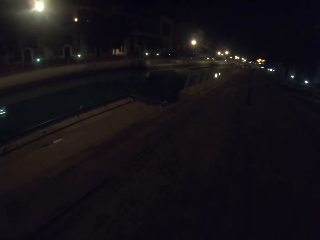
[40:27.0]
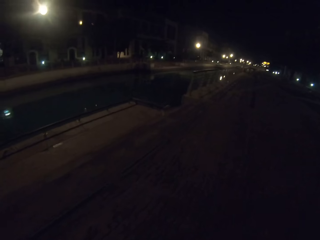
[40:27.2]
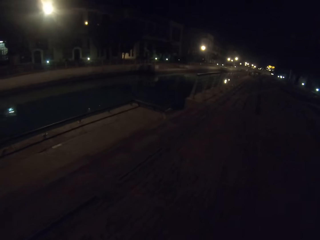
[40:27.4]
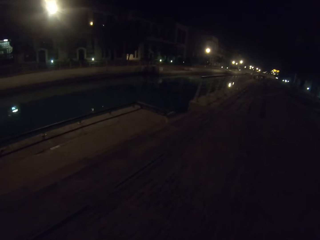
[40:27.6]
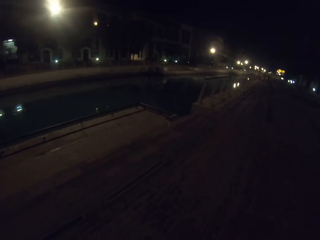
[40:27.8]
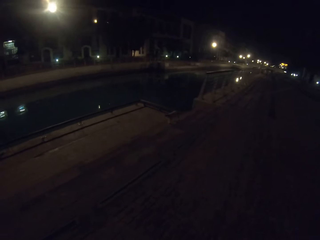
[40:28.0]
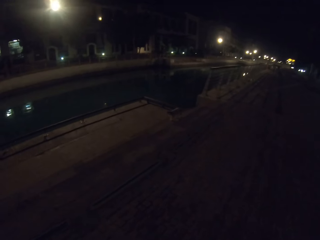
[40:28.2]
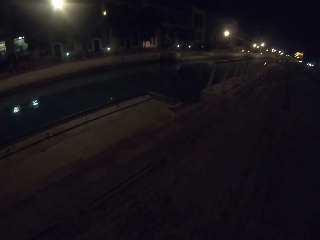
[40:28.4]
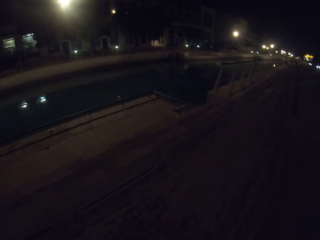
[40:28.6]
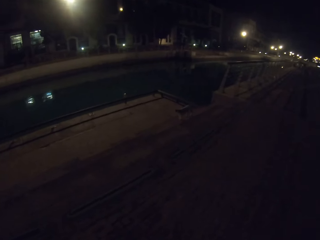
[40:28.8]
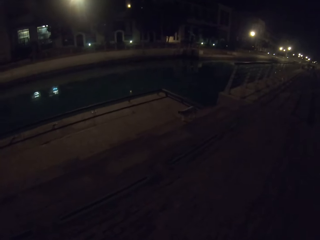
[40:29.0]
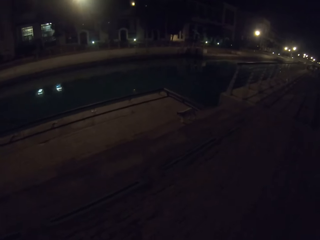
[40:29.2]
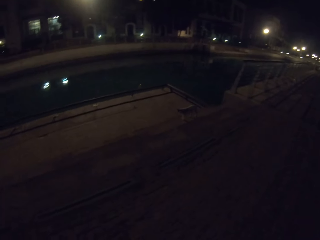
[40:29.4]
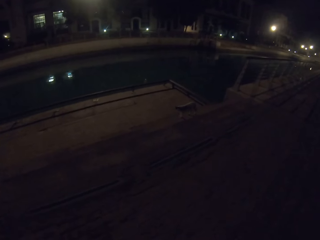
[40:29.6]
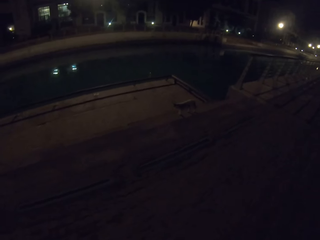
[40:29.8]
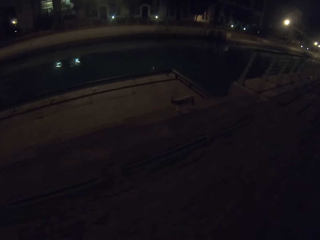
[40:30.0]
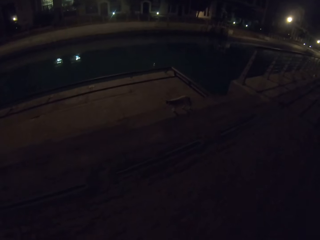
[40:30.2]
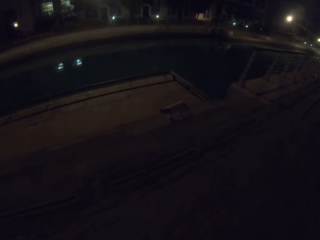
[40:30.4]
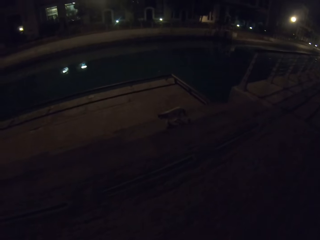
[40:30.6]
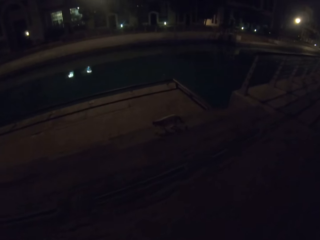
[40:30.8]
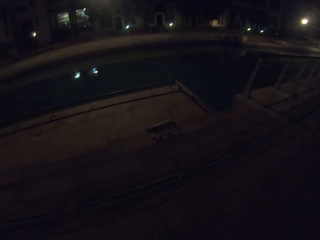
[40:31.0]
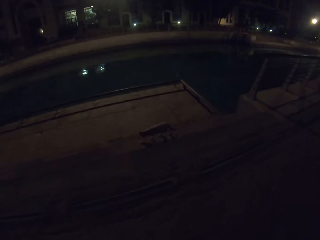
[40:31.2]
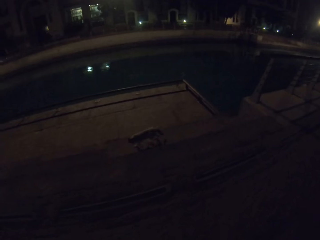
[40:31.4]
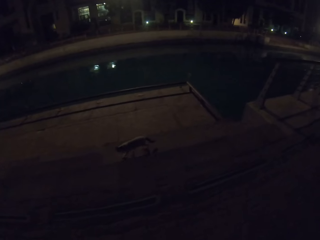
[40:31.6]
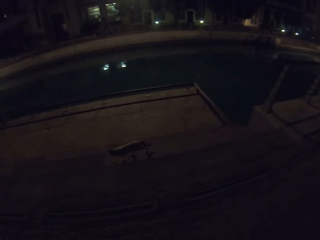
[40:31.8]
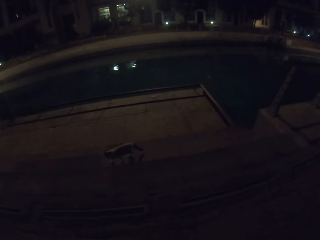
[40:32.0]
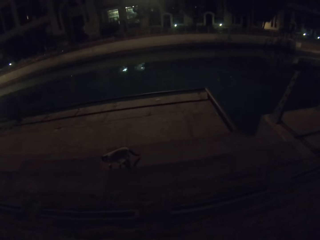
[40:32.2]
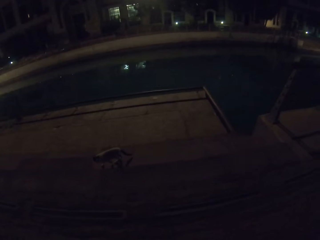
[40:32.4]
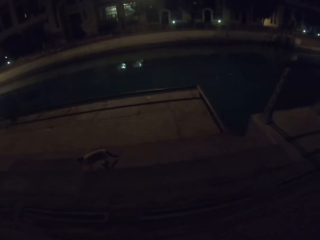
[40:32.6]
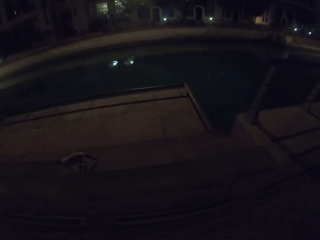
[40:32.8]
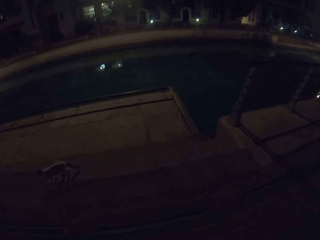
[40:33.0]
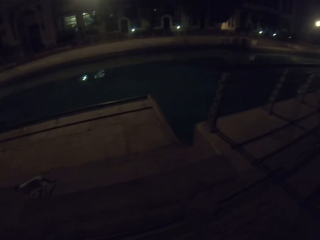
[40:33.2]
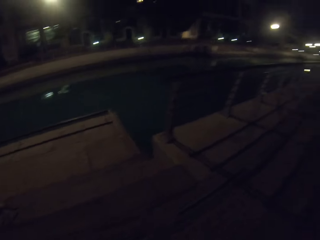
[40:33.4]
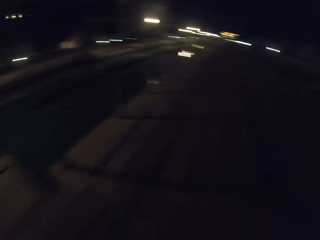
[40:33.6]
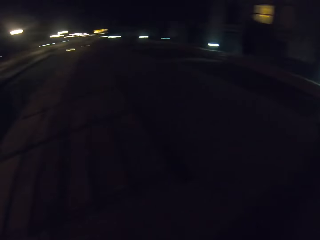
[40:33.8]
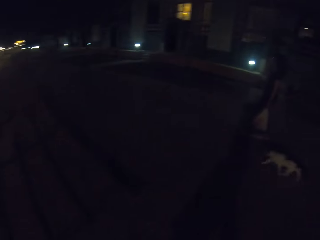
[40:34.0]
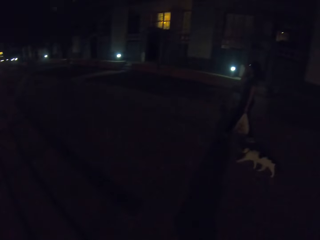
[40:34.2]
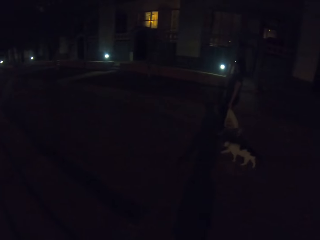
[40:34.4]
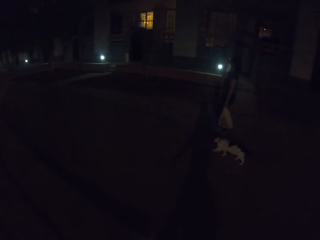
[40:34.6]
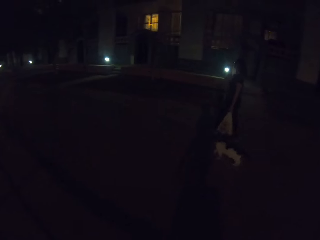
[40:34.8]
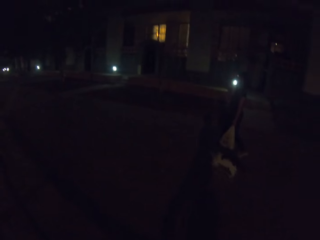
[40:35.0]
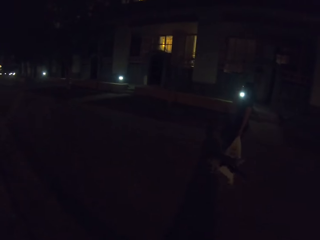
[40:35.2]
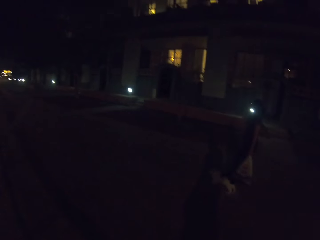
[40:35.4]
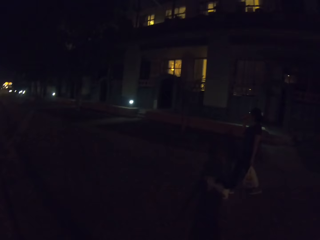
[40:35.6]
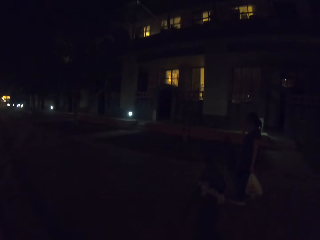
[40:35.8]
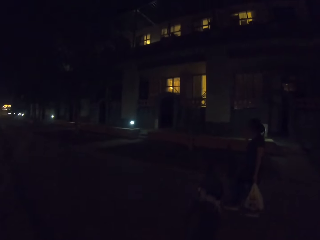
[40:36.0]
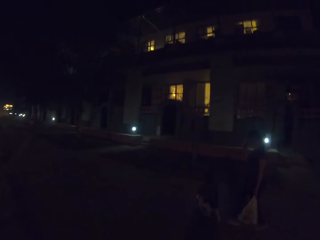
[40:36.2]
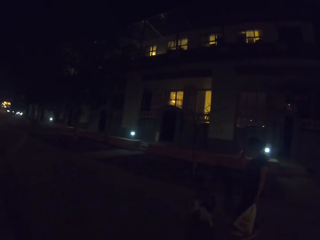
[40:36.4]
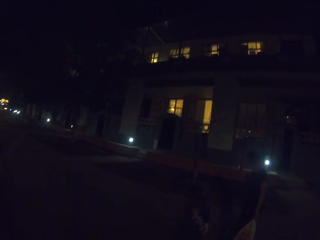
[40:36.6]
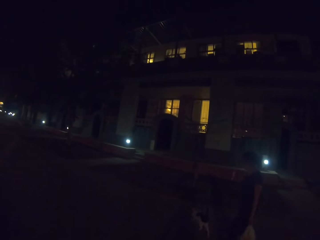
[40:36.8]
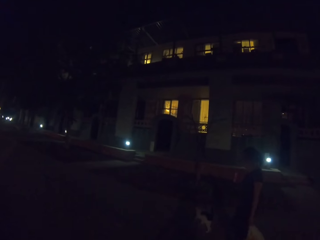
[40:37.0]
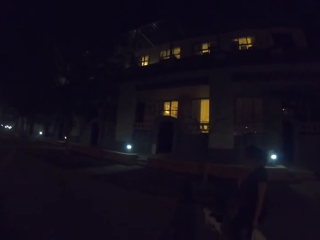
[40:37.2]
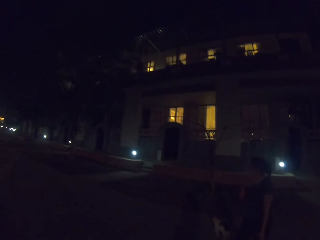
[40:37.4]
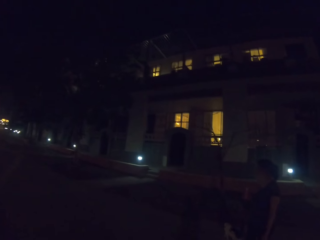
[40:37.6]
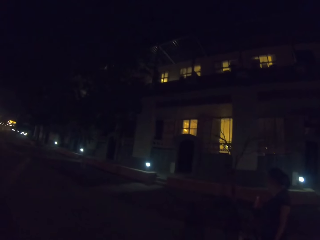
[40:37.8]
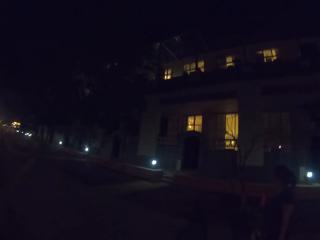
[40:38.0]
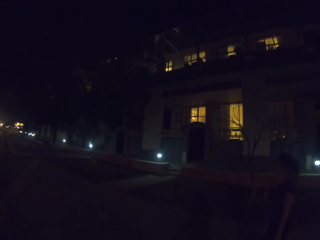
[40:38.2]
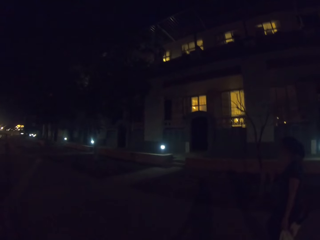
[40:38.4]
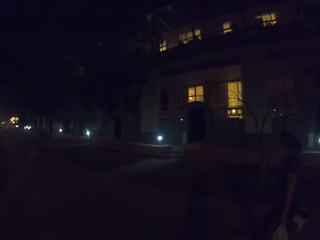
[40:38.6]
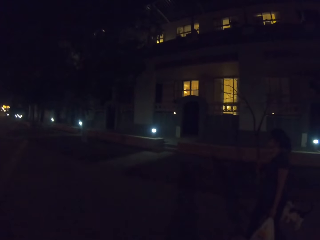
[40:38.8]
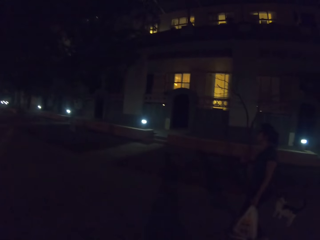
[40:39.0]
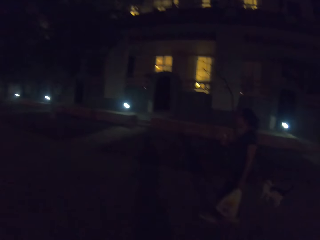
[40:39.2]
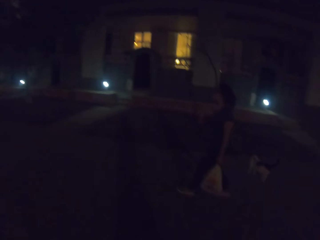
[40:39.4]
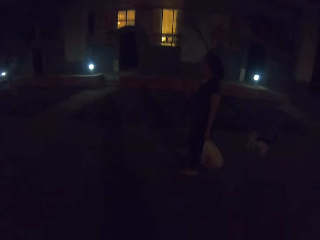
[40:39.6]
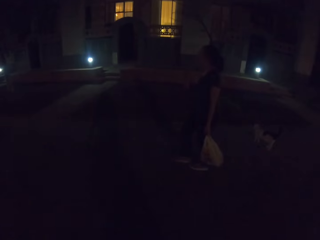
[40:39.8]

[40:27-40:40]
A lady walks down the street.
